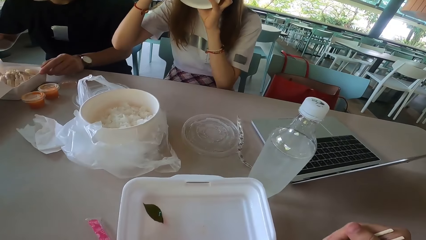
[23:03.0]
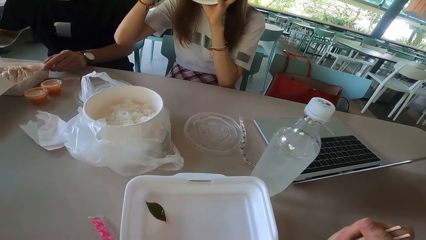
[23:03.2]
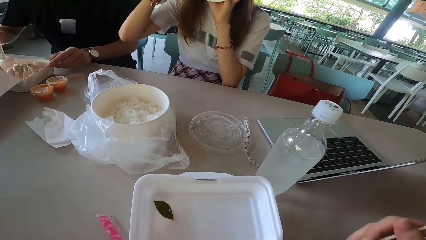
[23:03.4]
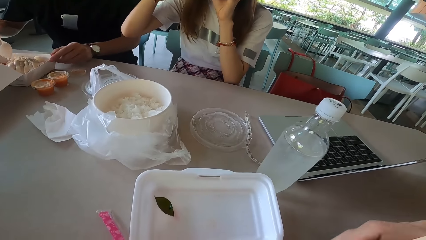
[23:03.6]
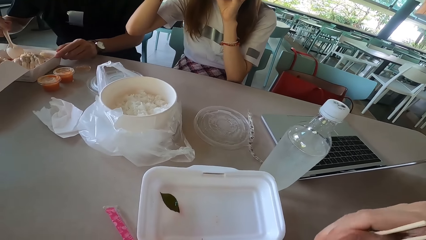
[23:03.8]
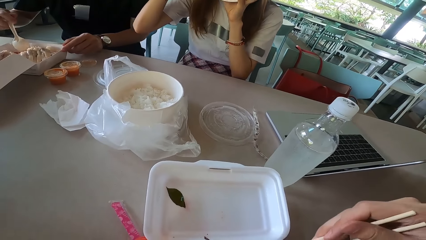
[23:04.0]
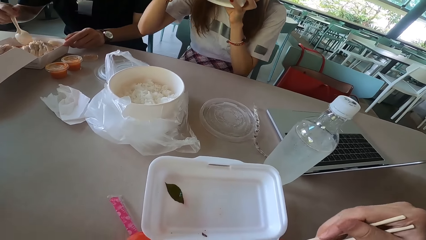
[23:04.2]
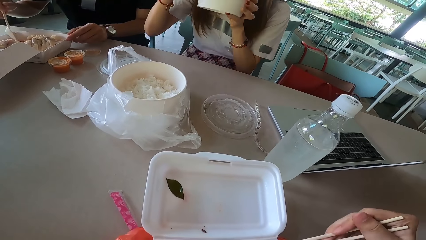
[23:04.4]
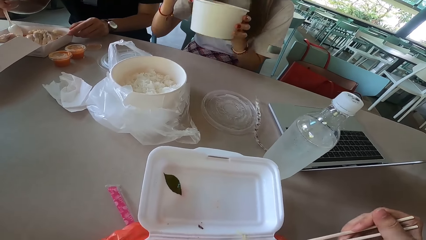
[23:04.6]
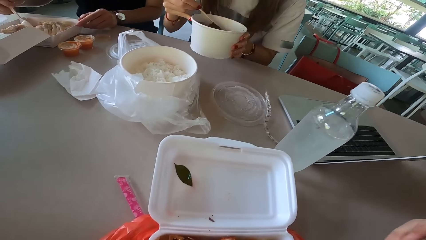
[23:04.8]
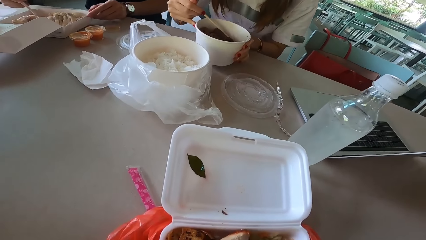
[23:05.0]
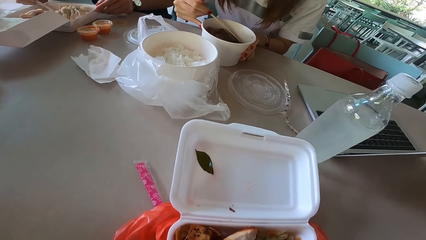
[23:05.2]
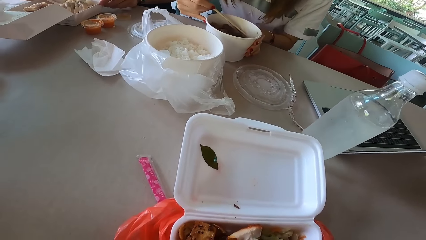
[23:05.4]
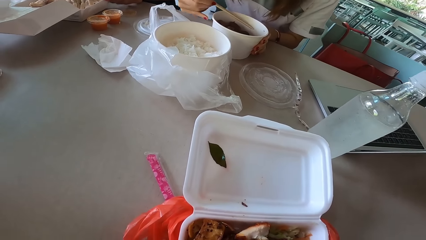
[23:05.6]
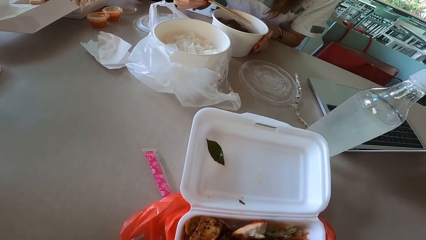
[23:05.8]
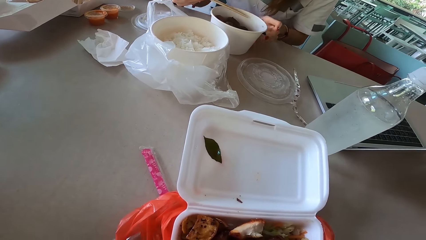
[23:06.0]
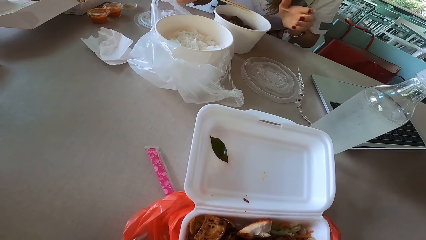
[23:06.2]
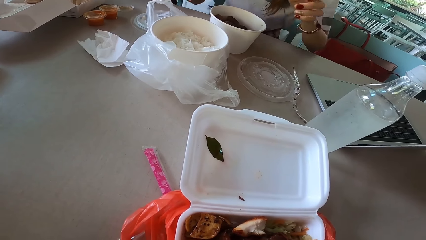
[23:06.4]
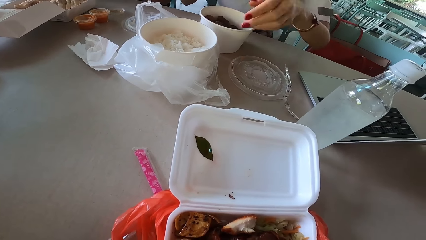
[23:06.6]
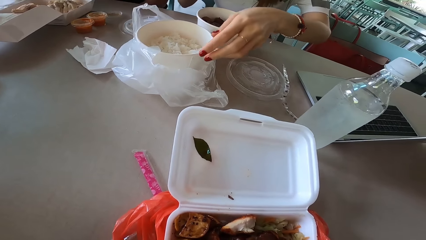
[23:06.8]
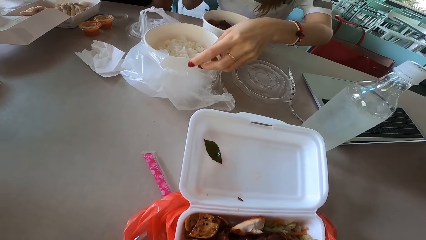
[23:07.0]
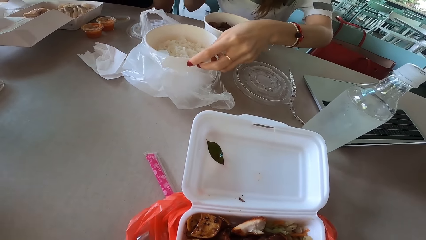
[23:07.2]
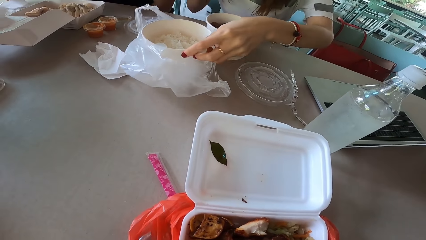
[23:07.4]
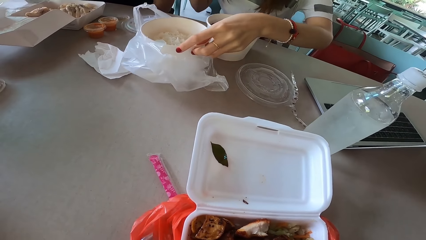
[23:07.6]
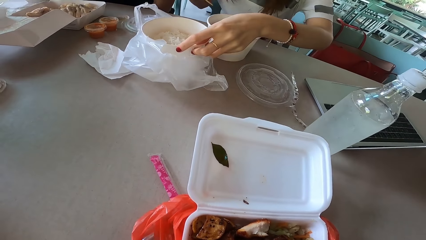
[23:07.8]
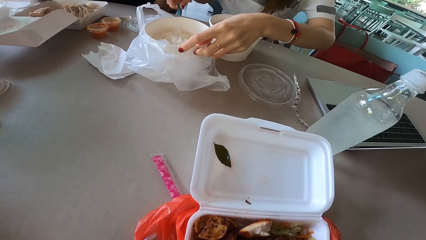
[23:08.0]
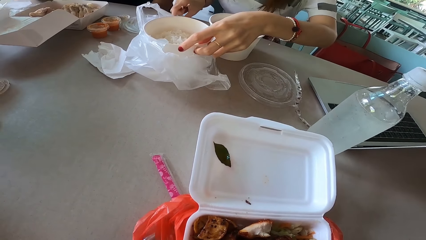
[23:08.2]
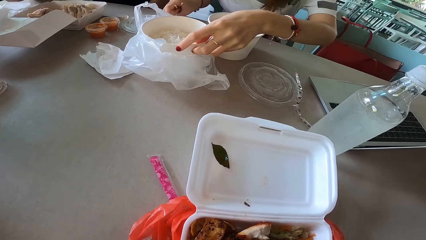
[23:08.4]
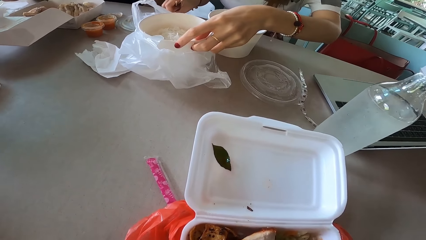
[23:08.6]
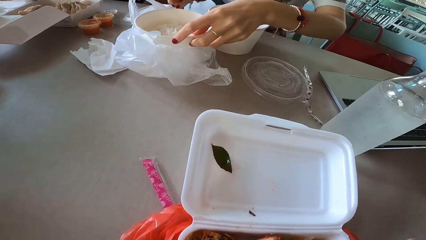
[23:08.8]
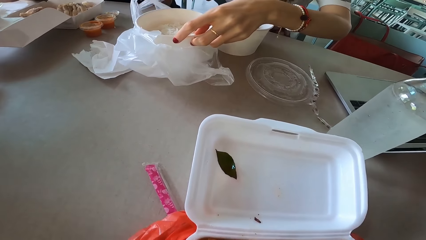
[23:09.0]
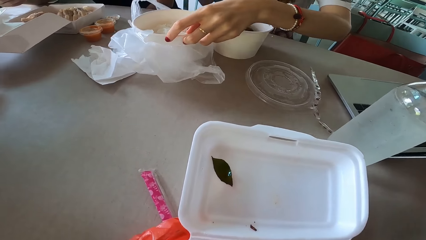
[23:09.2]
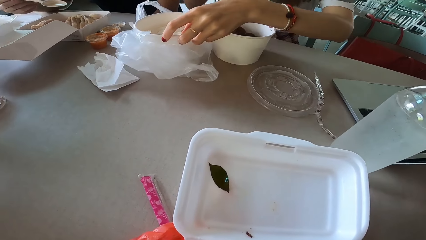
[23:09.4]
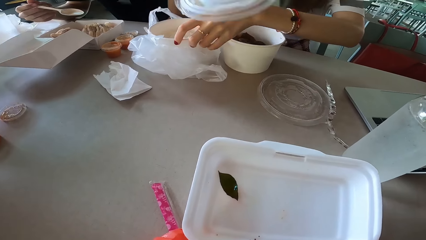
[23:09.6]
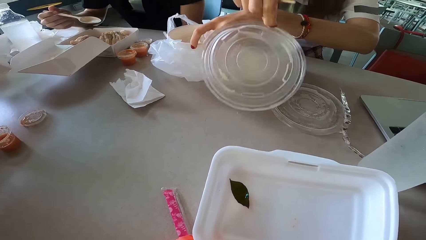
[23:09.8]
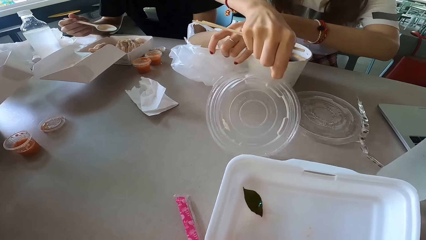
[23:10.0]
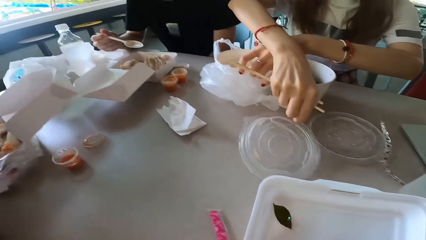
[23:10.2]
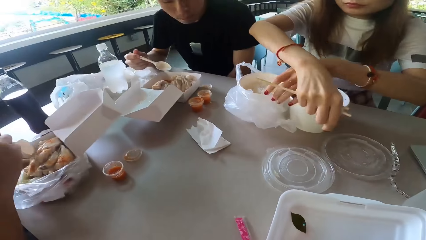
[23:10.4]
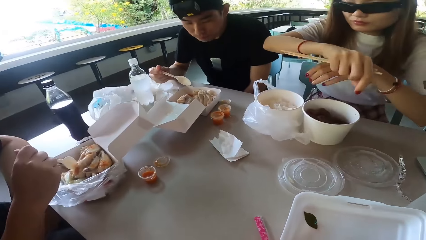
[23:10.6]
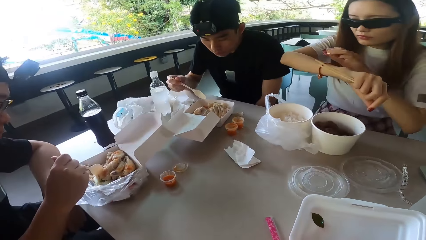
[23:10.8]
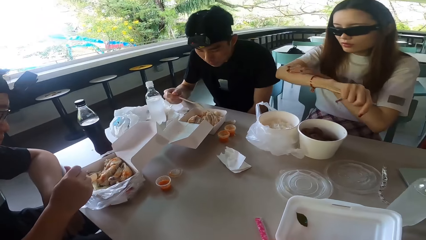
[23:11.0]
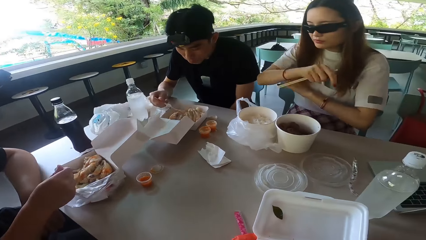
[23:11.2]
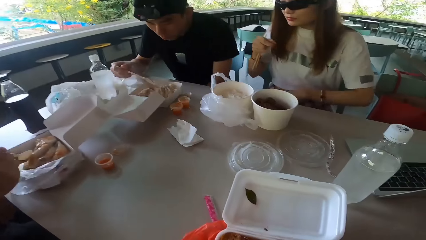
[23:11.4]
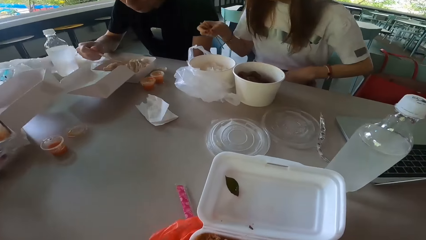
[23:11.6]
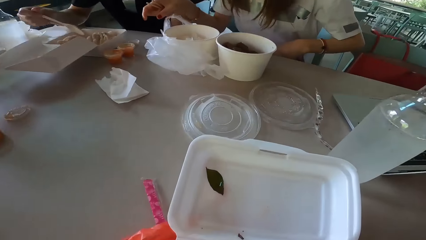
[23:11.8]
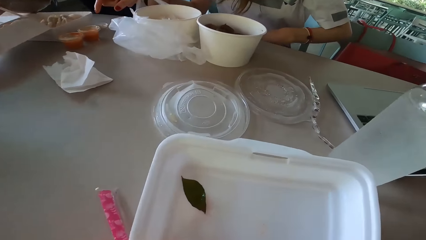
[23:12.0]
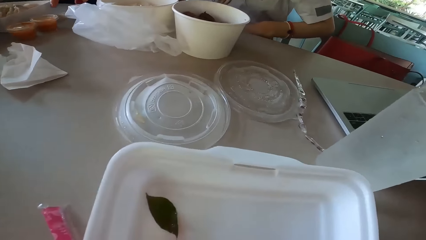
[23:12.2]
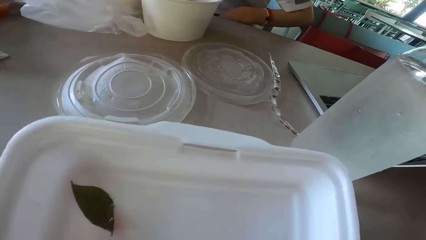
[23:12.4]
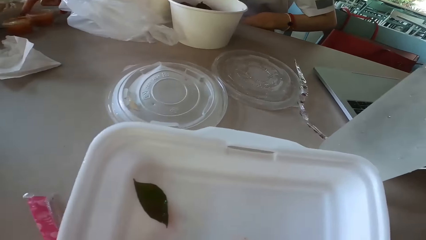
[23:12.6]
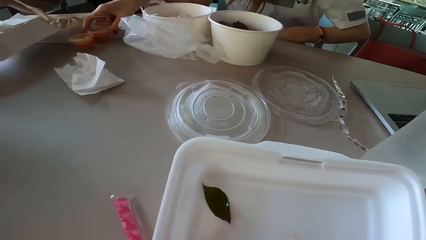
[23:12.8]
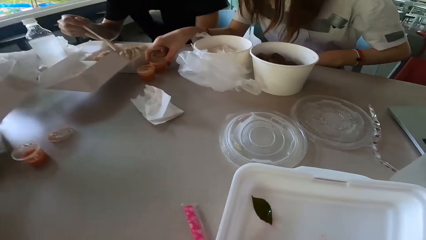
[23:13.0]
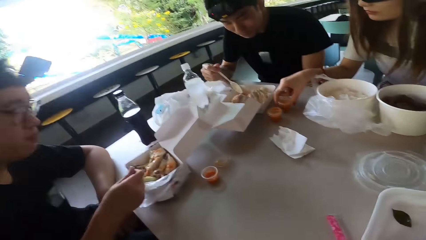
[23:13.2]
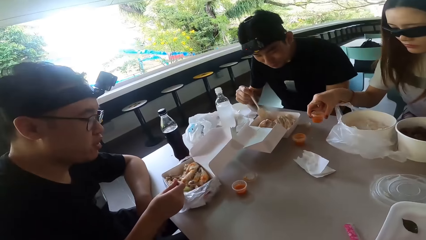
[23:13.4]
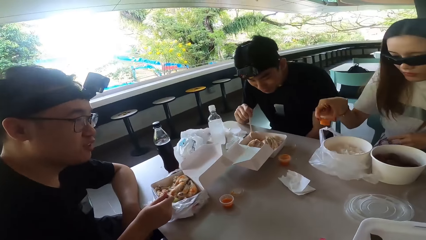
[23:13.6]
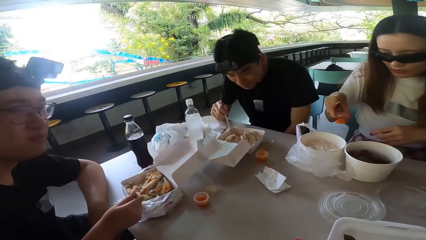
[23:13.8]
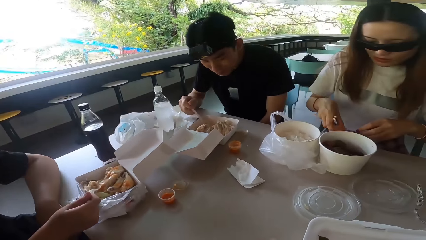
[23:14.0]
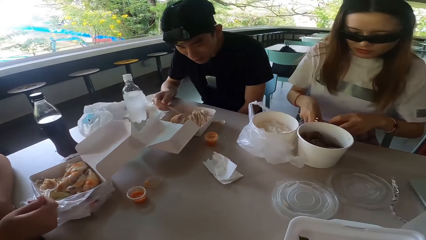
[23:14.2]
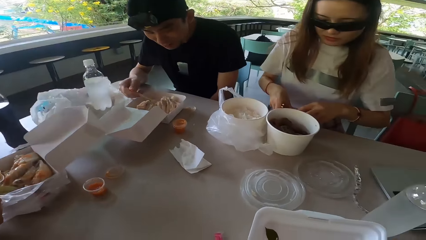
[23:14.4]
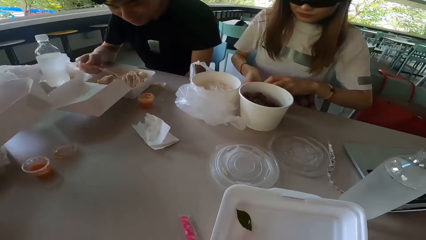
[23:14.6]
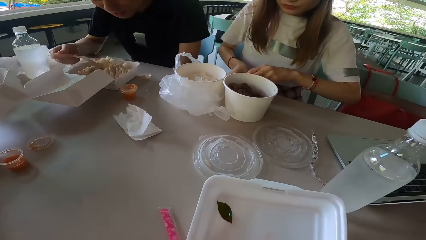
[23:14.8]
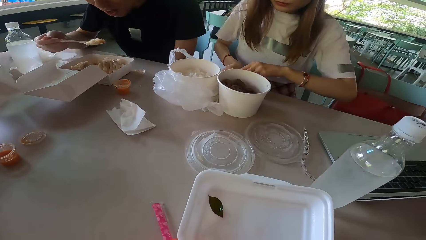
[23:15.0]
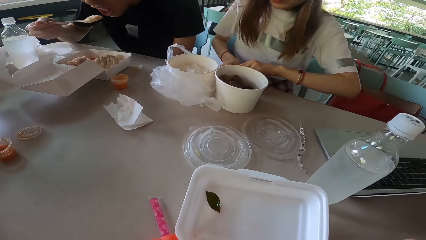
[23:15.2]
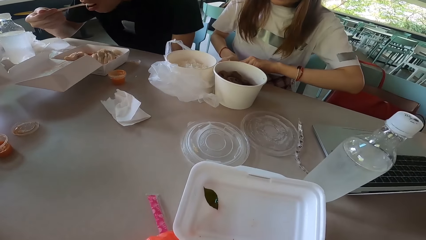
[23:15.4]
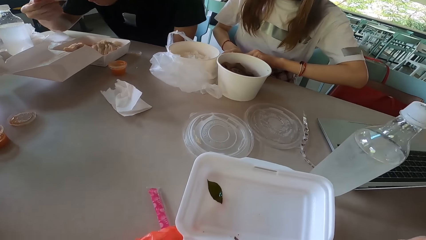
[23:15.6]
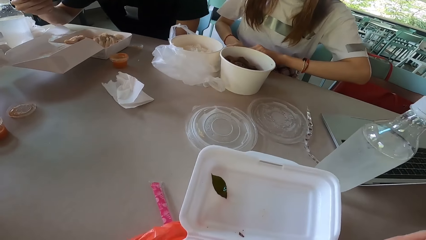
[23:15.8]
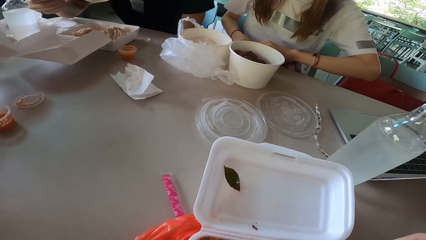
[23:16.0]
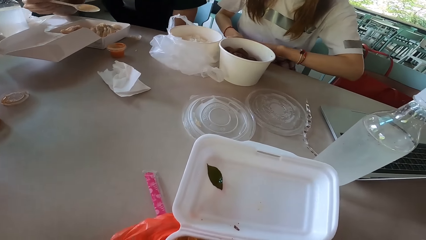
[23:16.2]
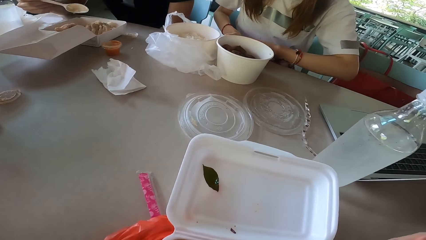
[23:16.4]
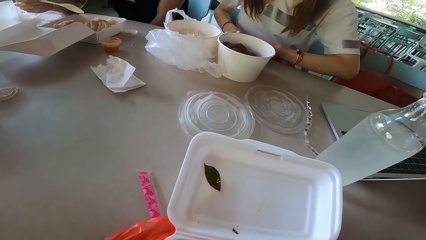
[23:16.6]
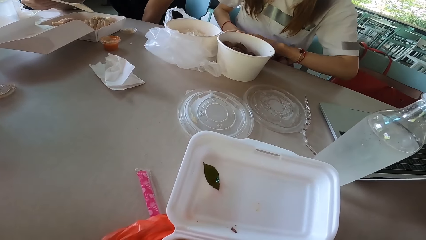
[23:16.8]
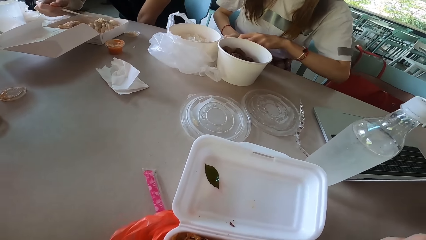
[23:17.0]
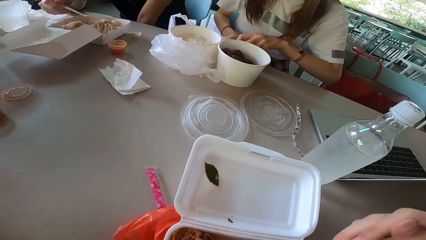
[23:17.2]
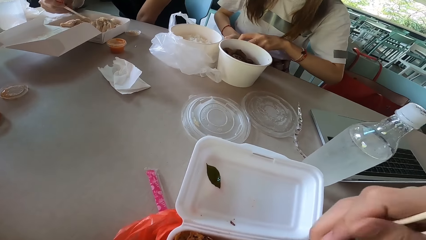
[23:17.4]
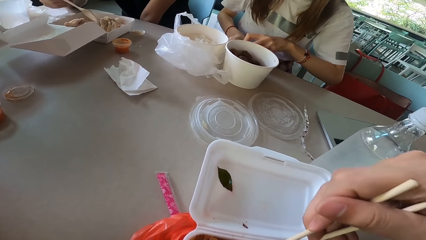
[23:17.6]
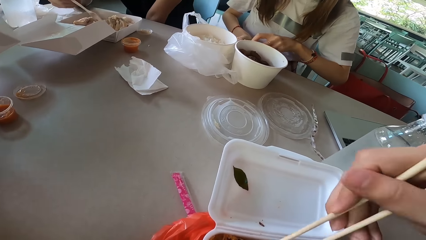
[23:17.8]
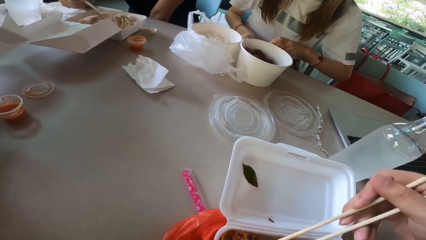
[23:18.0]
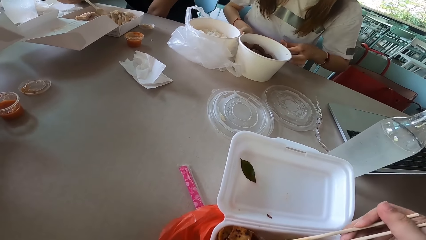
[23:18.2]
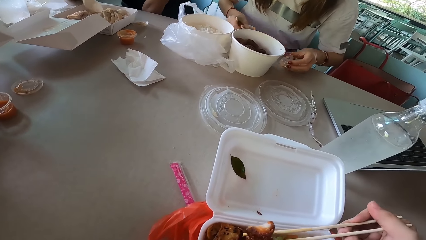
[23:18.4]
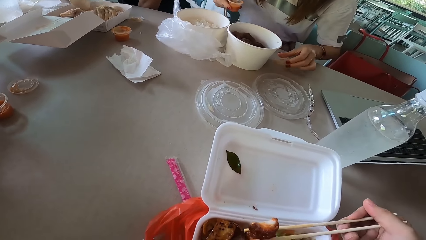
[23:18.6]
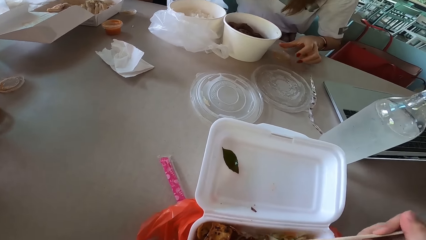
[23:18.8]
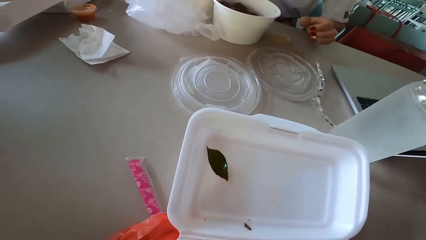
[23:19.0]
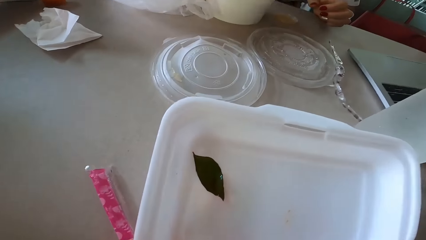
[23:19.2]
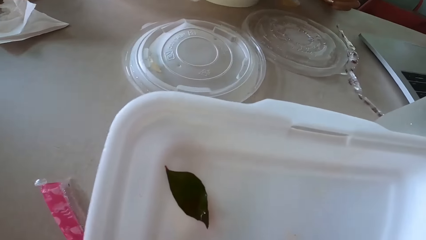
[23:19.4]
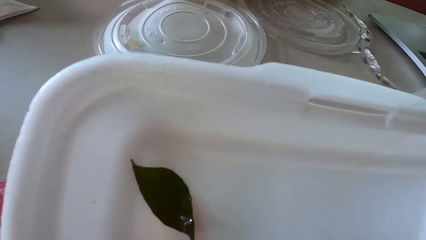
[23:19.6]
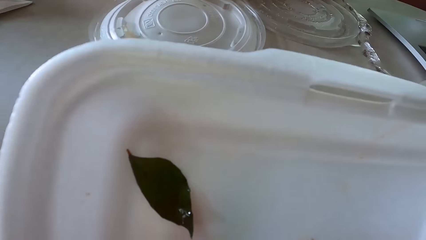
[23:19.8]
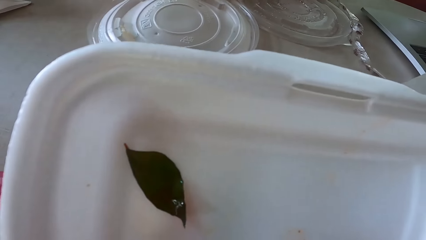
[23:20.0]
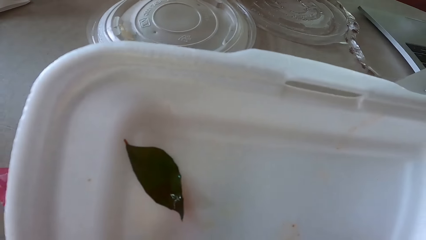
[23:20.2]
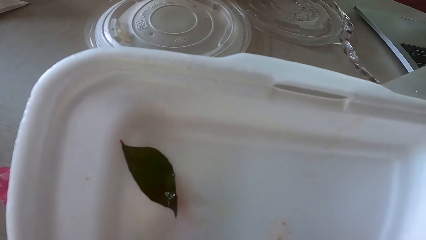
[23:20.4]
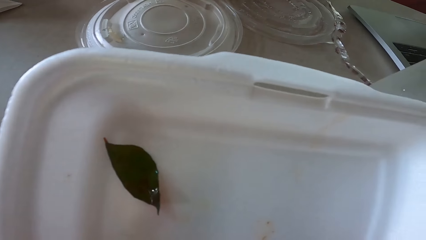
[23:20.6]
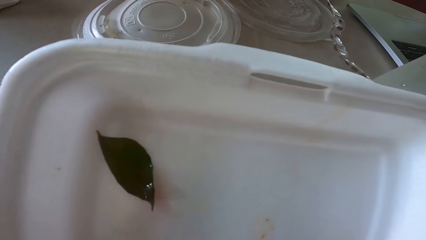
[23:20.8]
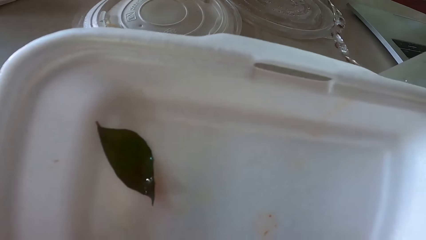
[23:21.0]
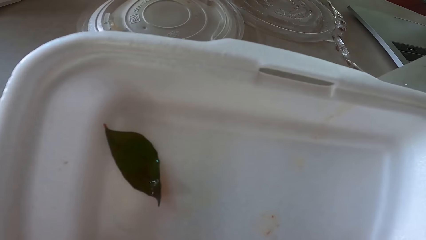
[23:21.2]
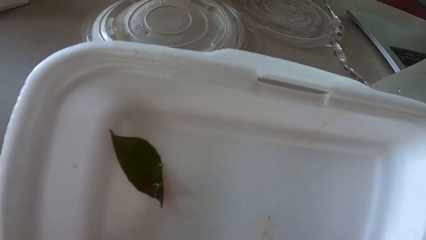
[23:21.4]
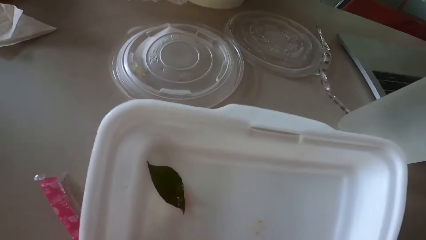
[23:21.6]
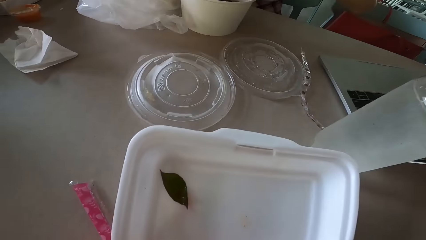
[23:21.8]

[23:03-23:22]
The camera wearer lifts a hand. They pick meat with chopsticks. A woman puts the bowl on the table. A man eats something. The woman pulls her hand off the bowl, moves the food container and pulls the bowl. She picks up the container top, pulls the bowl, puts the container top on the table, rubs her right hand on the left hand, checks her watch and lowers her hands. She picks up the sauce. Another man turns right. The woman puts the sauce on the table. The first man eats the rice. The woman opens the sauce. The camera wearer picks meat with the chopsticks. The first man mixes something. The woman puts the sauce top on the table and lifts the sauce.
